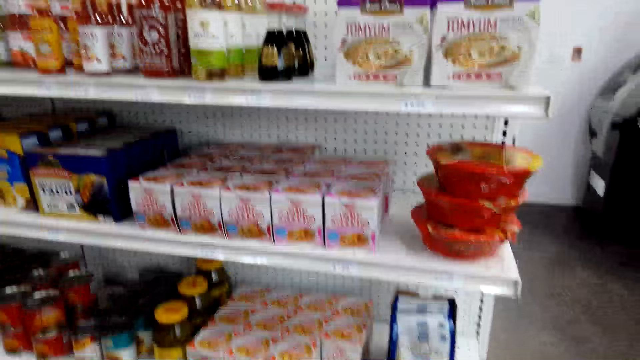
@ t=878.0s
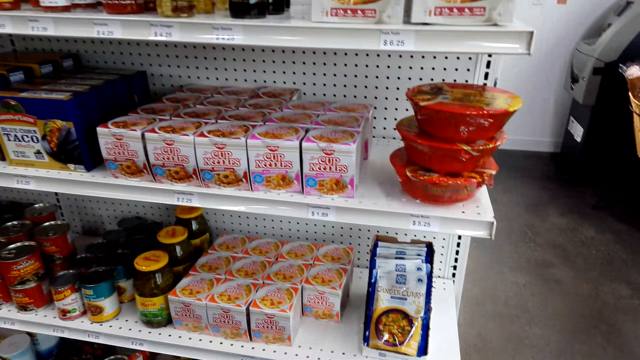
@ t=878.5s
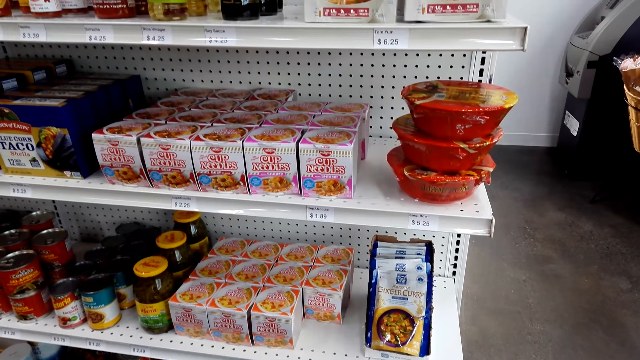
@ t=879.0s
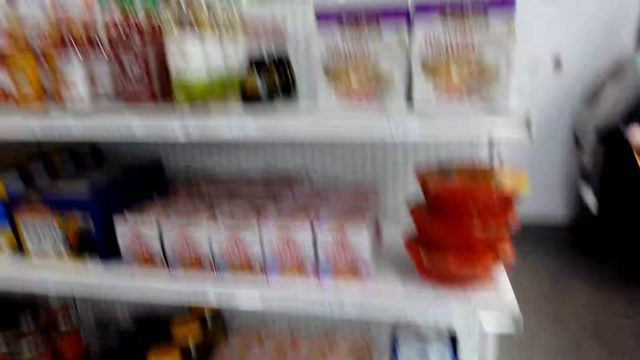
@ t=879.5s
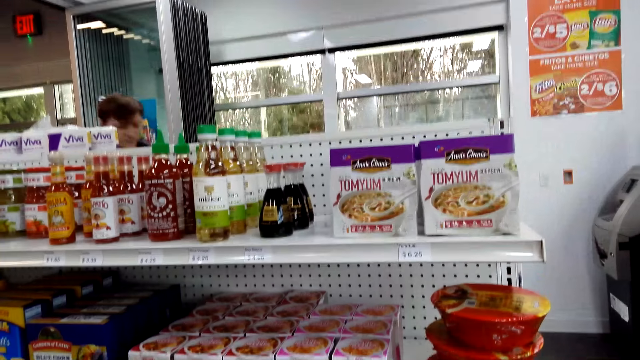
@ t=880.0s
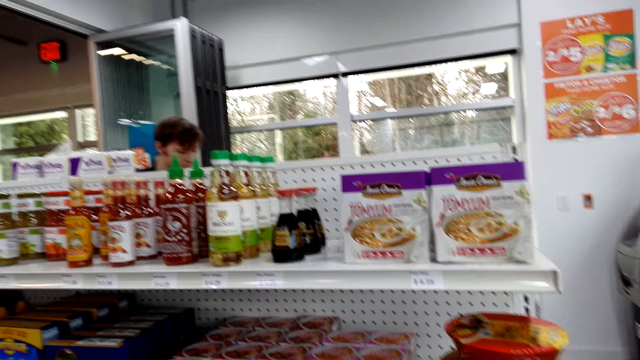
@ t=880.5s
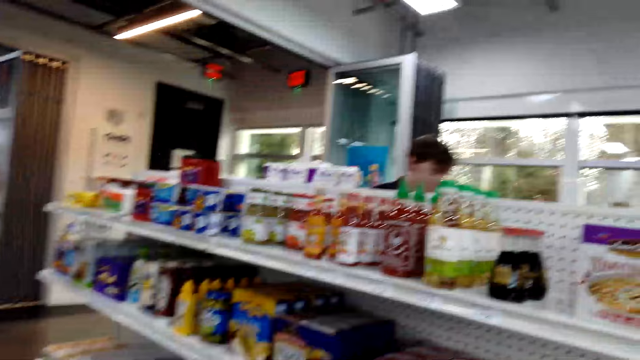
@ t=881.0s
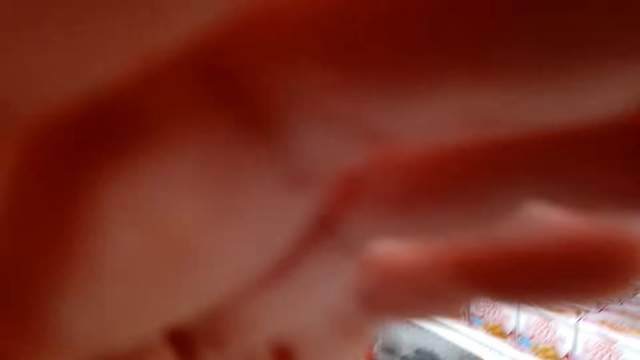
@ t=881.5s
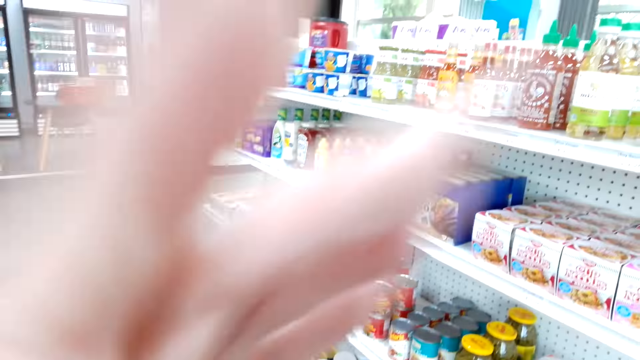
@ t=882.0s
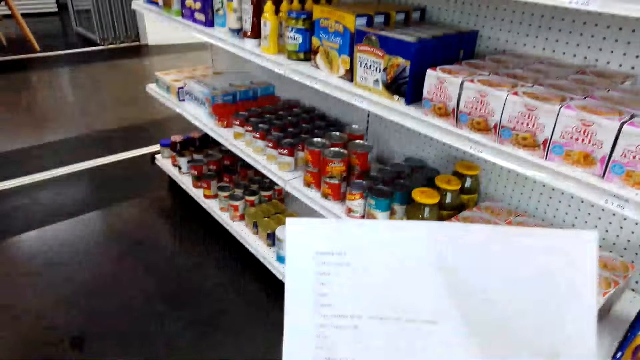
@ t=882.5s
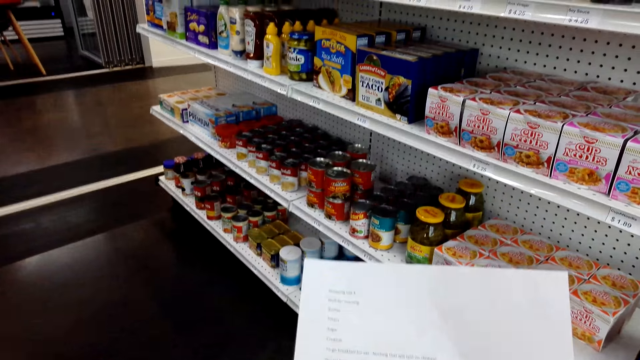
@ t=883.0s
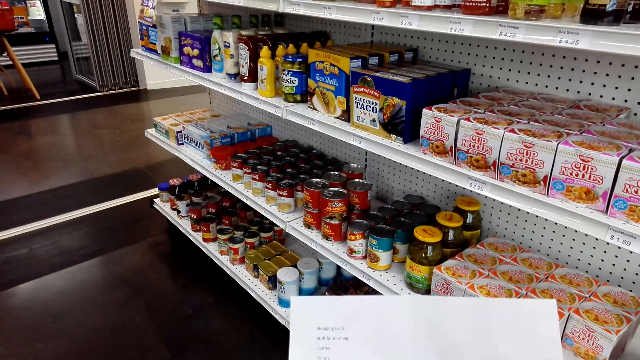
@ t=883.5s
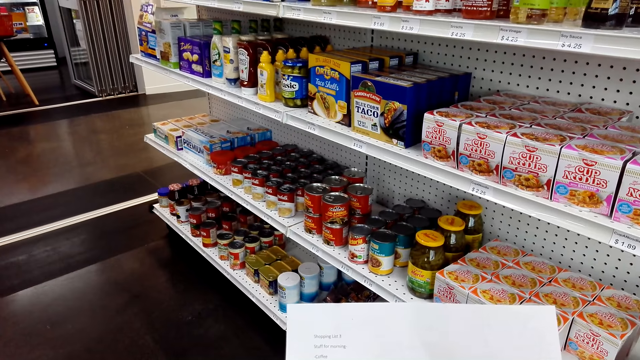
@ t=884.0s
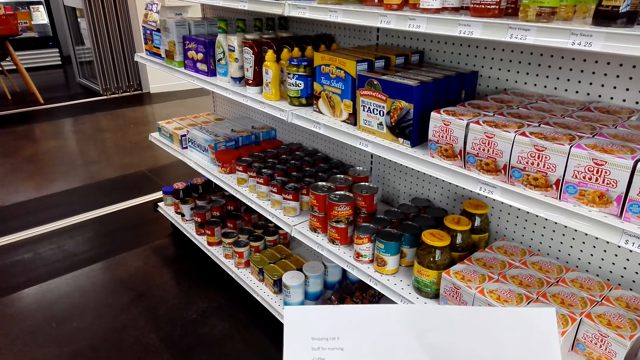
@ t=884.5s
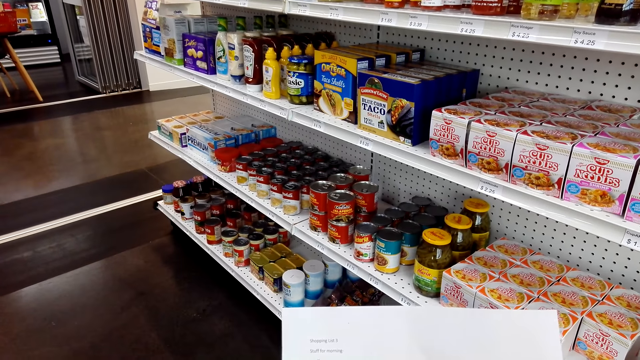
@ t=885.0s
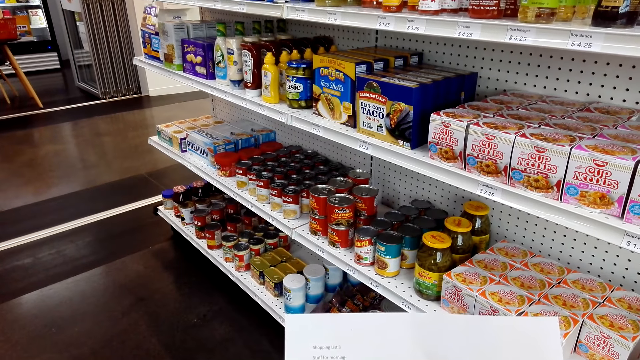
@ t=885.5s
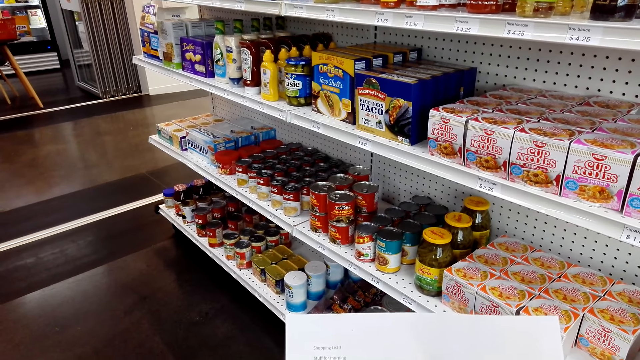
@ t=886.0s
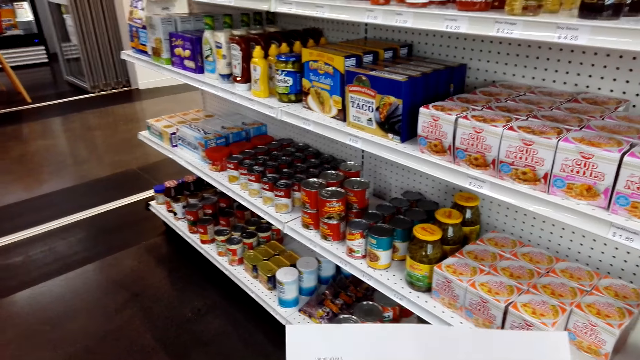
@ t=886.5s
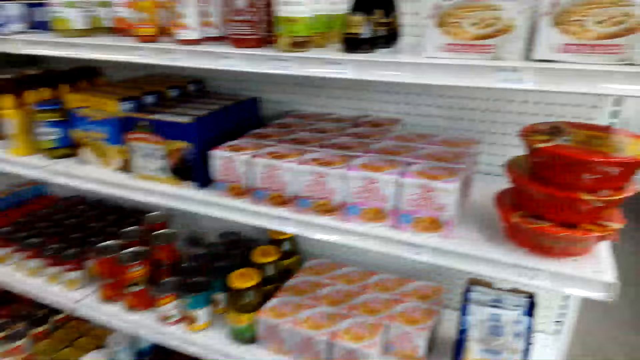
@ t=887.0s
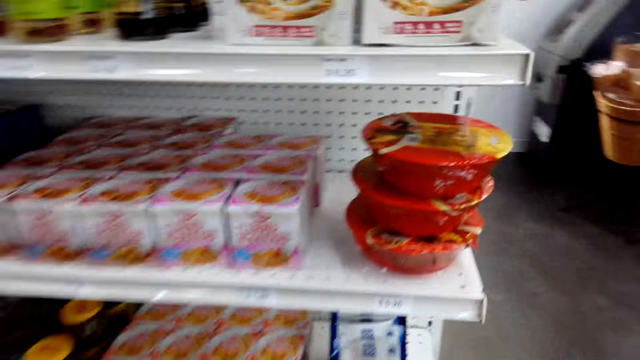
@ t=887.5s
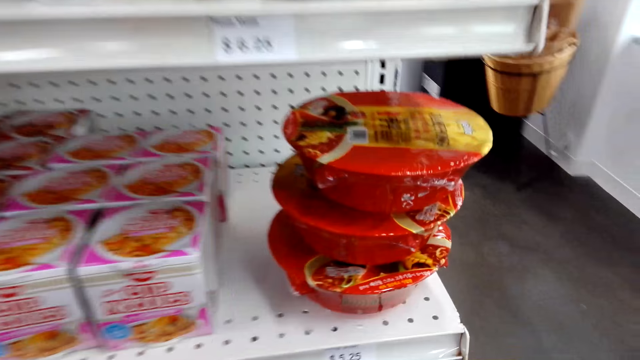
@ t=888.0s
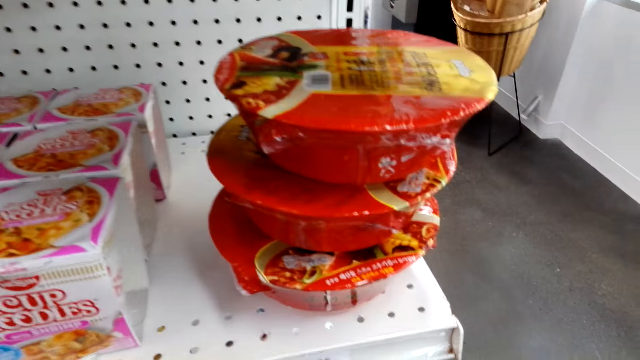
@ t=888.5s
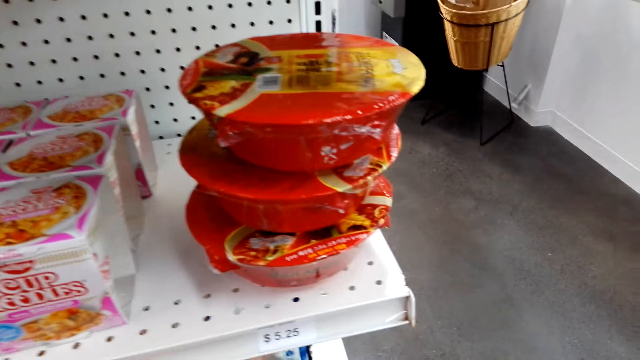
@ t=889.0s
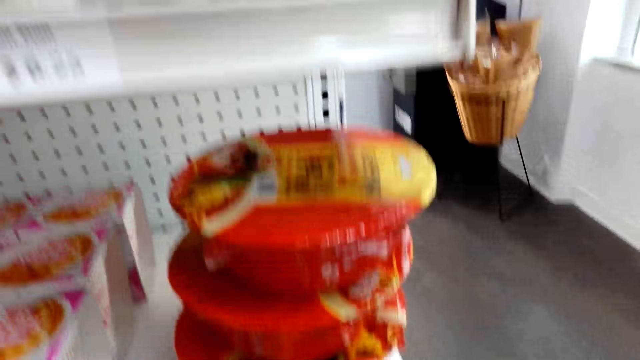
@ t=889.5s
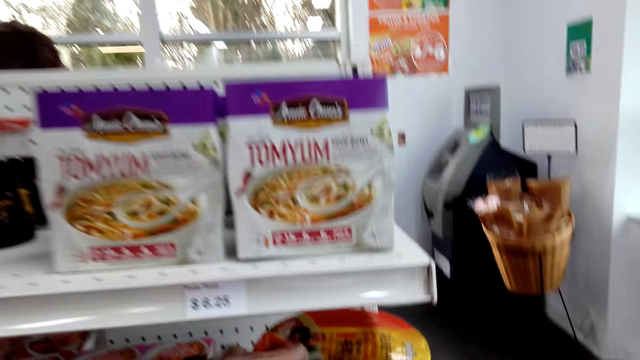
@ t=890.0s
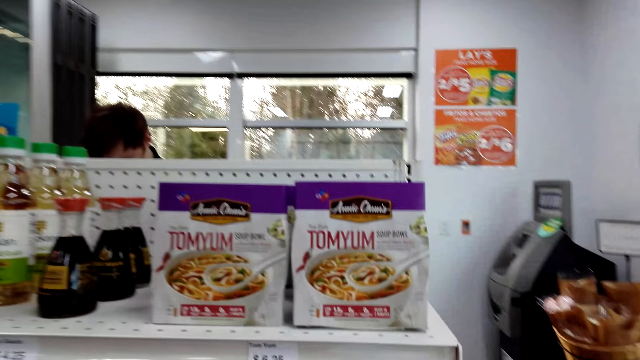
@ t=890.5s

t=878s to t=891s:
The camera wearer inspects the rack. They talk. They hold the camera. They read the list. They talk. They inspect the rack.

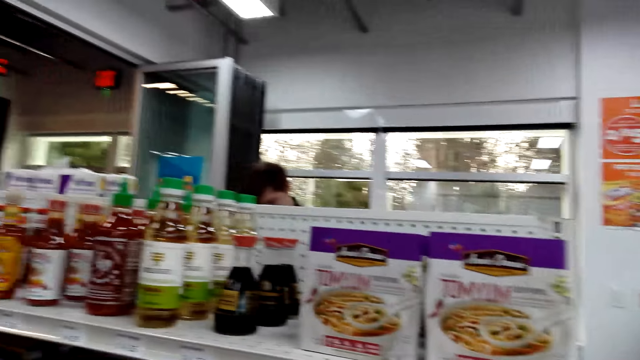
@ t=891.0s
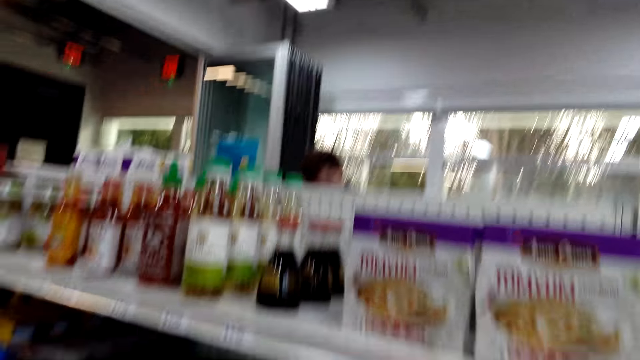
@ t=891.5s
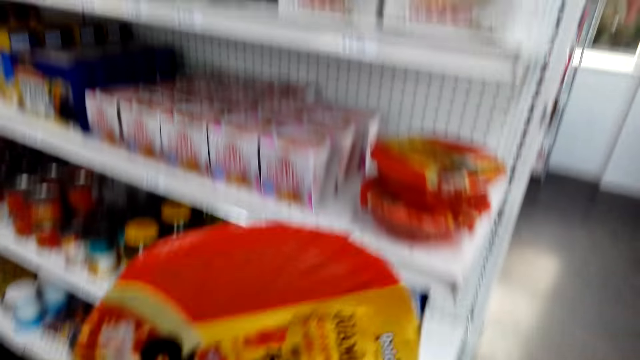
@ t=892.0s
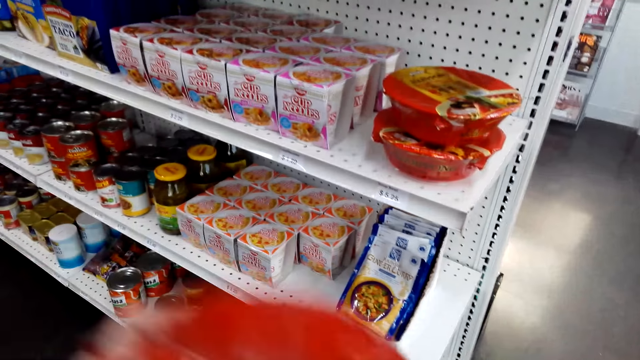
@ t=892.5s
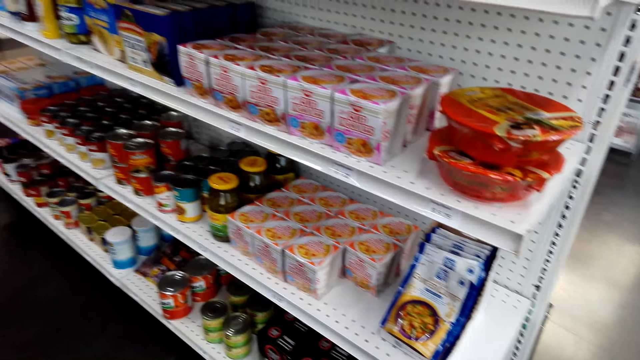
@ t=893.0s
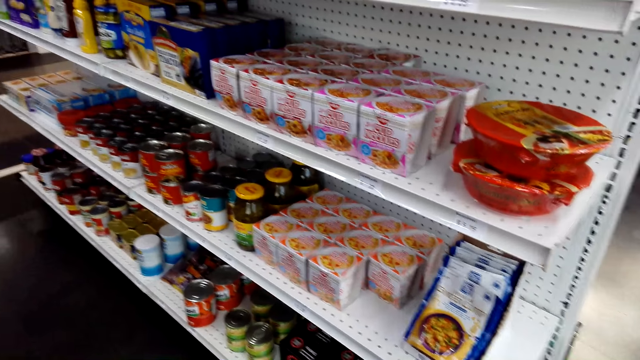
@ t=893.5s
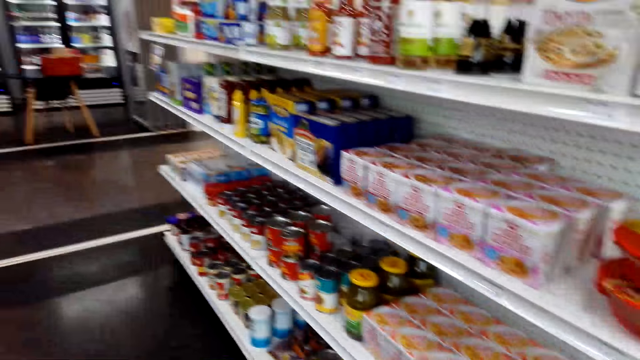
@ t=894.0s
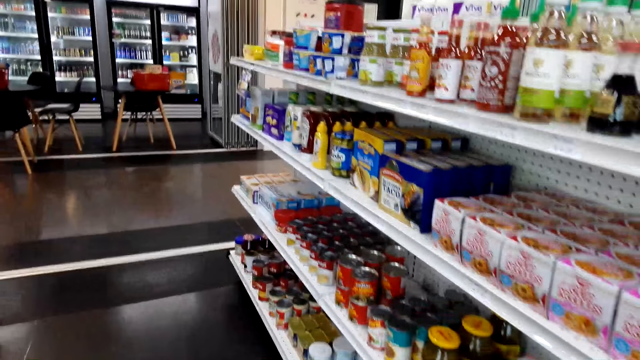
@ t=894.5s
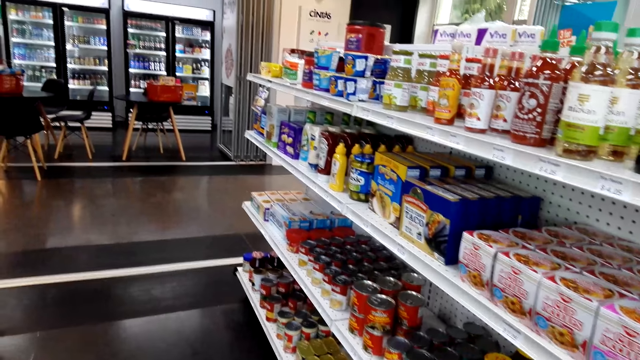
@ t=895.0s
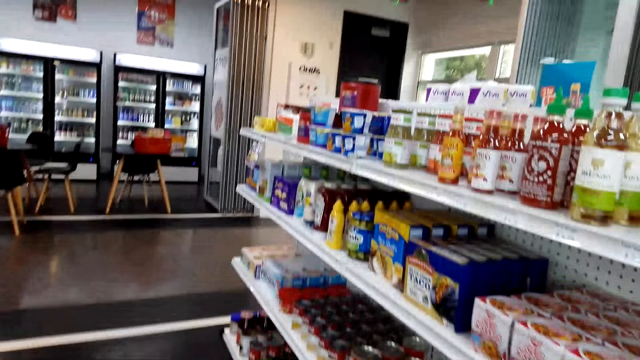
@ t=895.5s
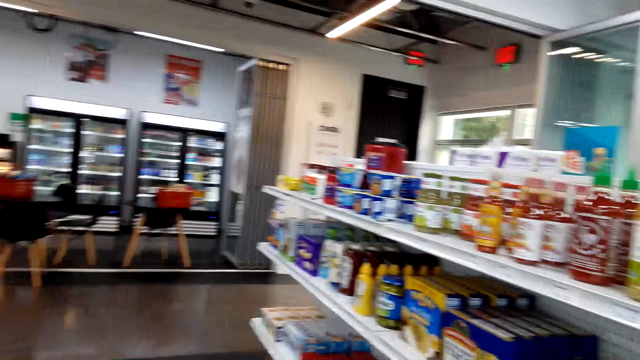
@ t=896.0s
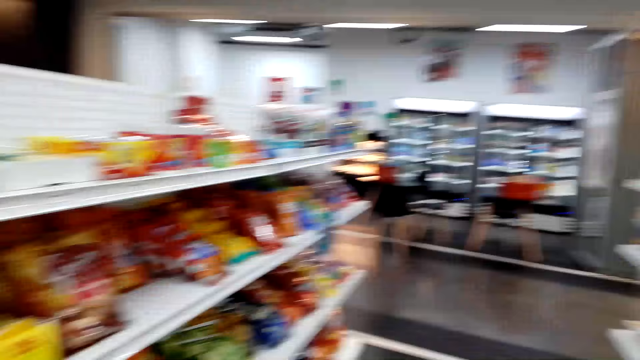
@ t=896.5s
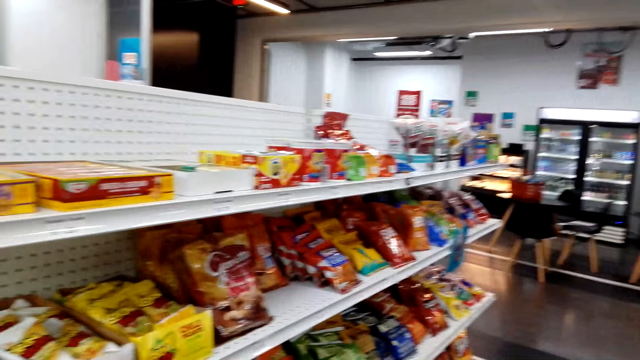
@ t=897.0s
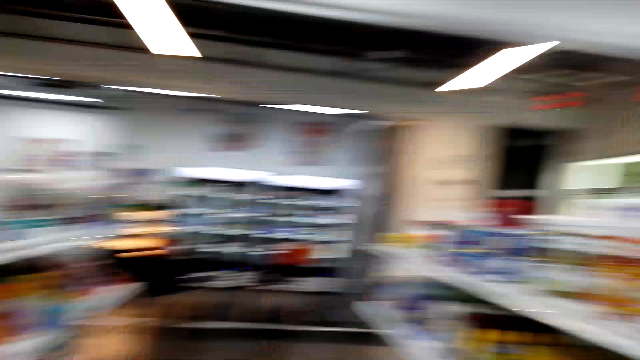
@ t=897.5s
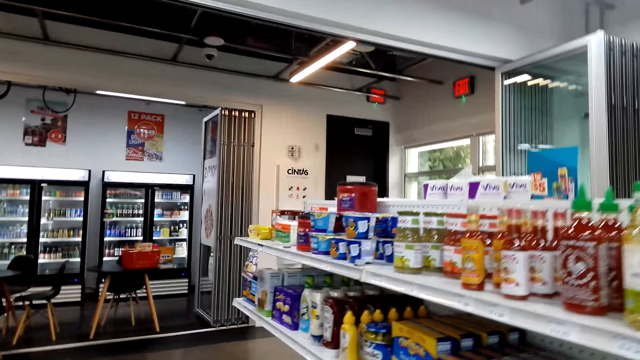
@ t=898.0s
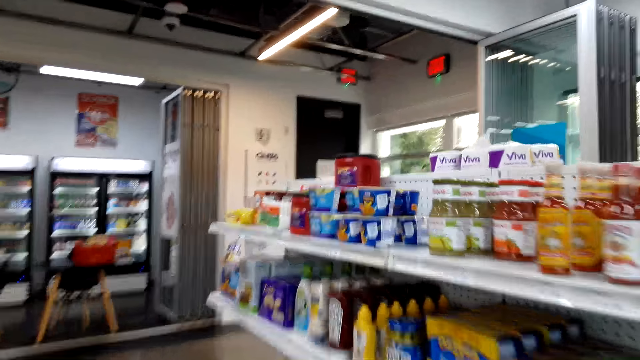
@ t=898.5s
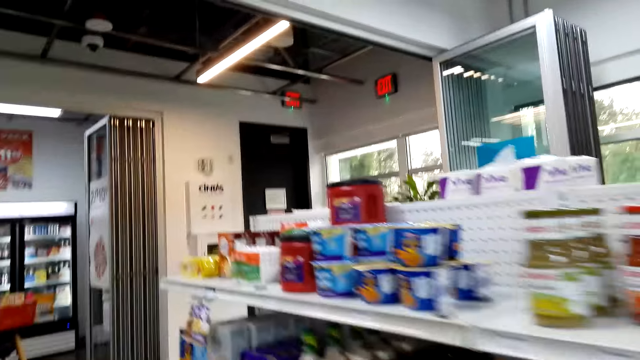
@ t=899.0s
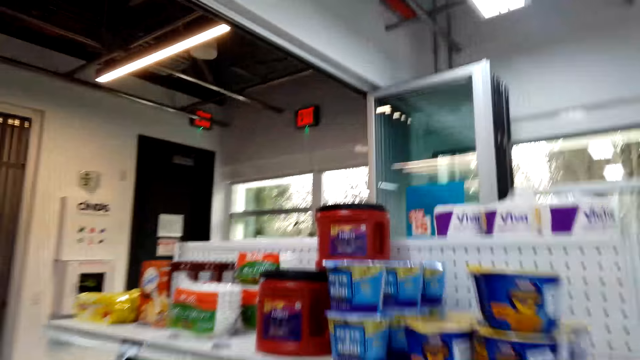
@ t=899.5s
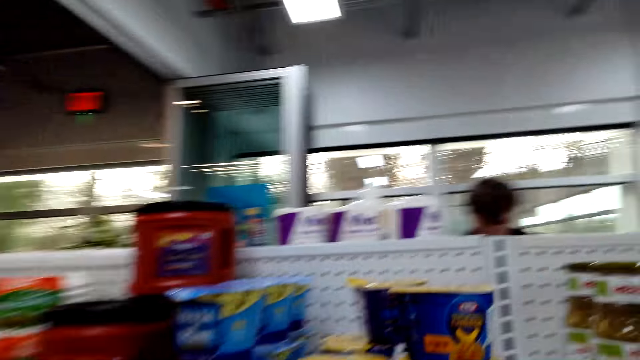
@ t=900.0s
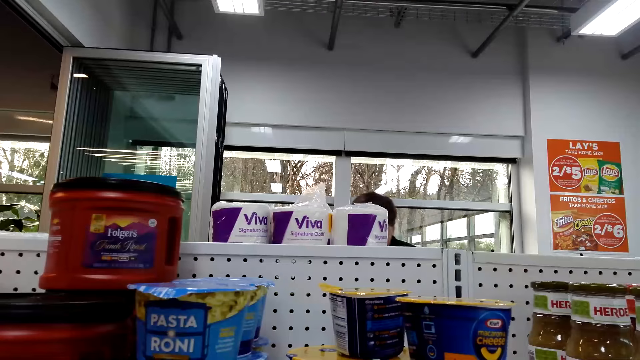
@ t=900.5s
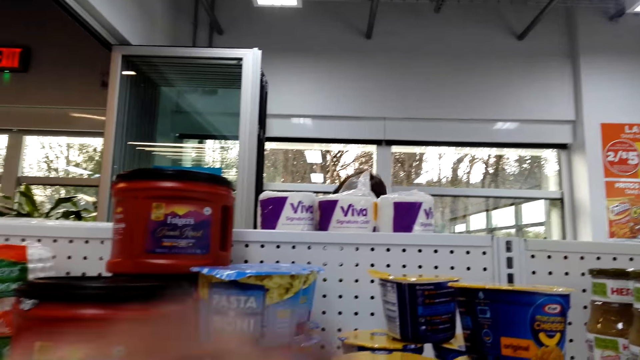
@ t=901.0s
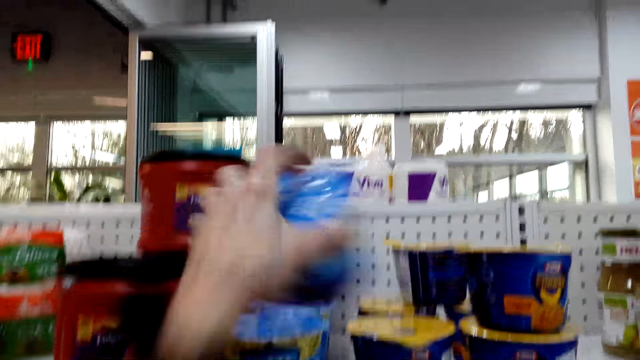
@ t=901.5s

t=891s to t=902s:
The camera wearer picks up the food. They place the container in the bag. They talk. They inspect the rack. They talk. They walk towards the edge of the rack. They talk. They move the containers into the bag. They pick up the Pasta Roni.
